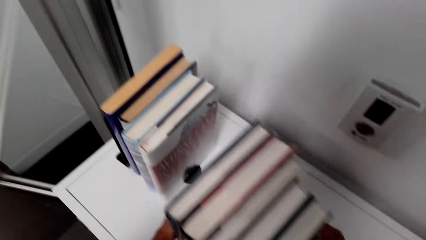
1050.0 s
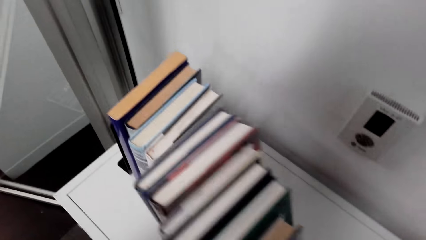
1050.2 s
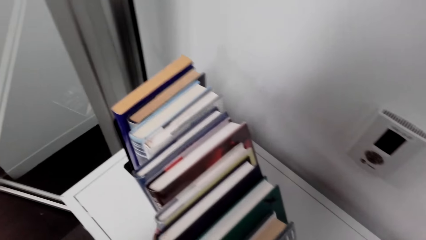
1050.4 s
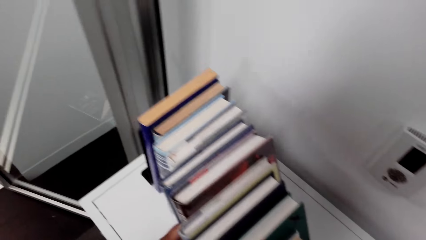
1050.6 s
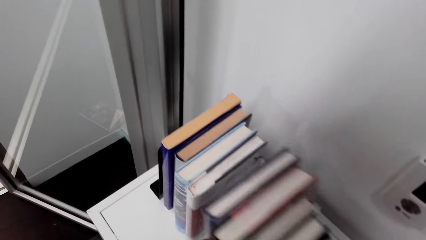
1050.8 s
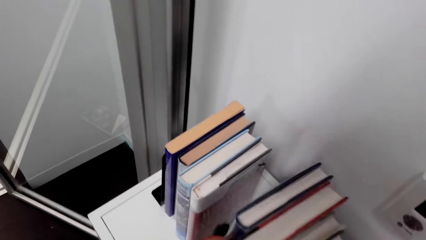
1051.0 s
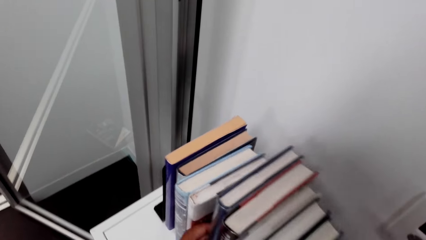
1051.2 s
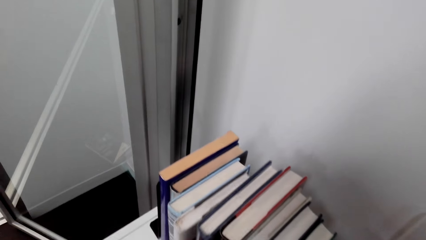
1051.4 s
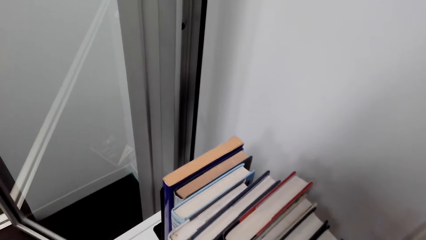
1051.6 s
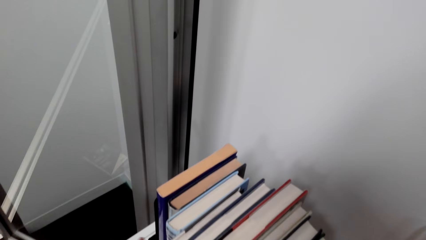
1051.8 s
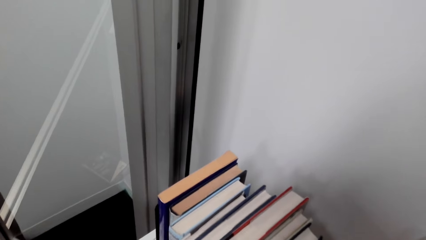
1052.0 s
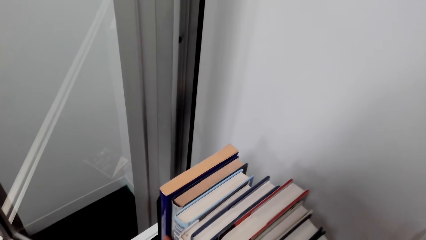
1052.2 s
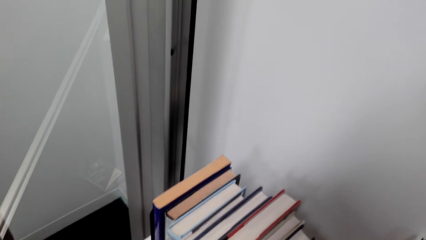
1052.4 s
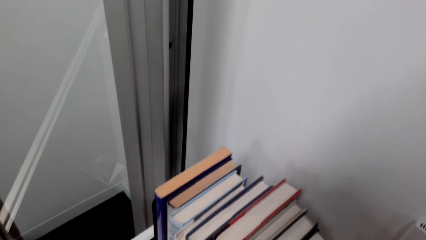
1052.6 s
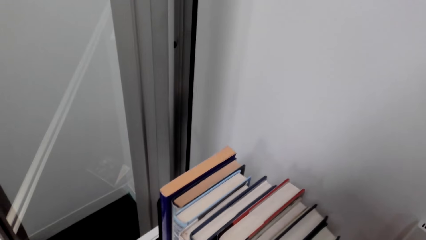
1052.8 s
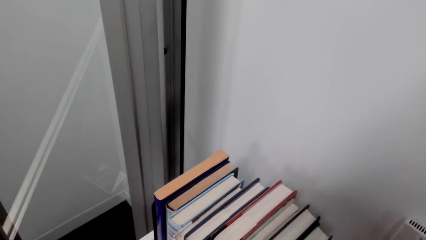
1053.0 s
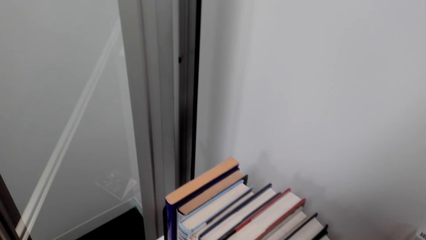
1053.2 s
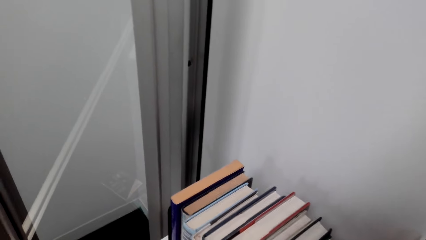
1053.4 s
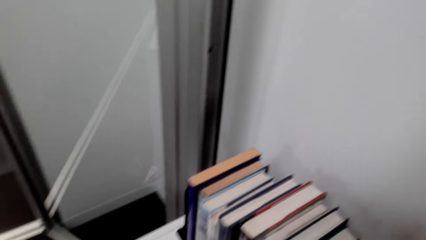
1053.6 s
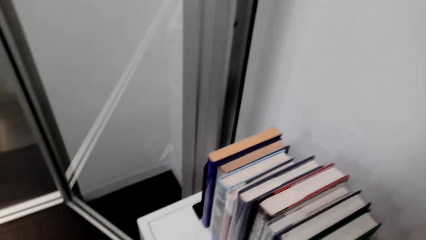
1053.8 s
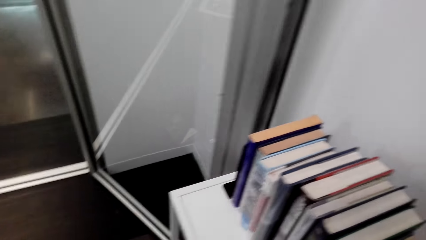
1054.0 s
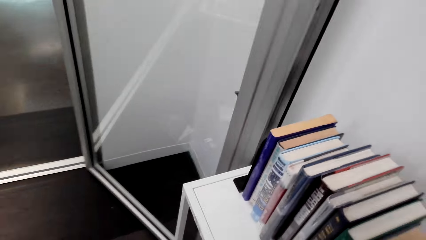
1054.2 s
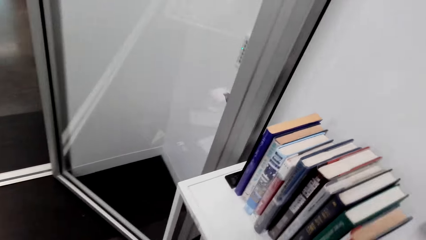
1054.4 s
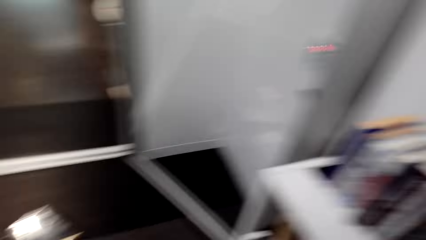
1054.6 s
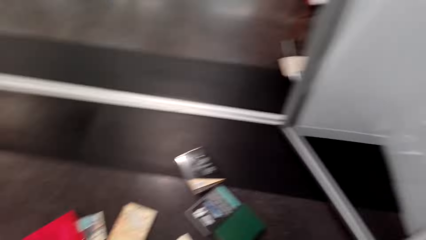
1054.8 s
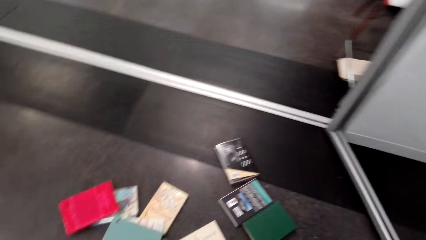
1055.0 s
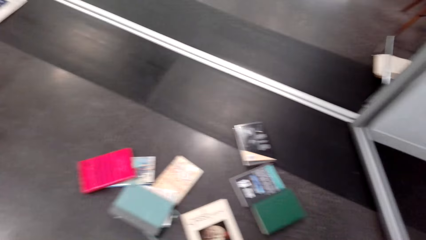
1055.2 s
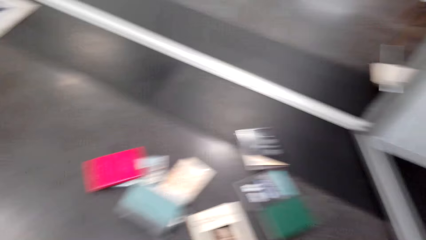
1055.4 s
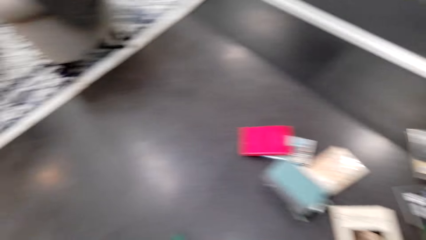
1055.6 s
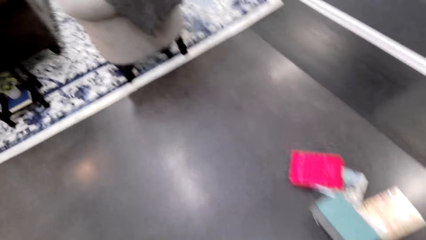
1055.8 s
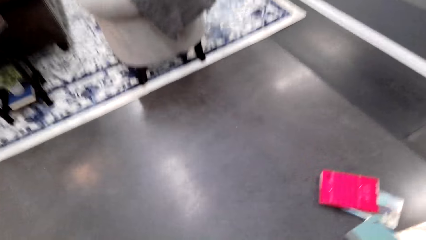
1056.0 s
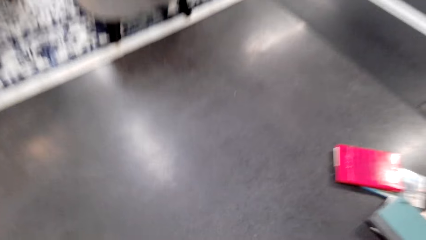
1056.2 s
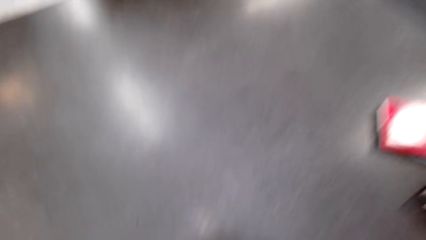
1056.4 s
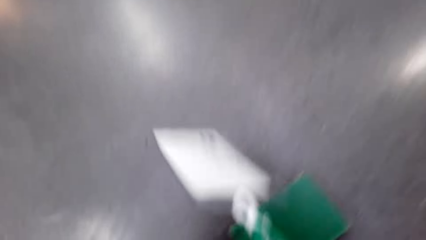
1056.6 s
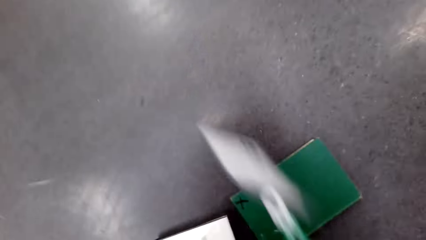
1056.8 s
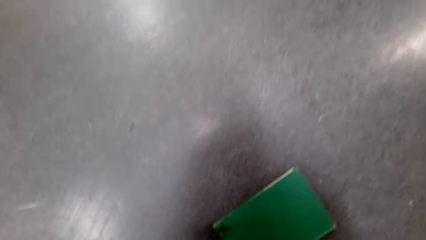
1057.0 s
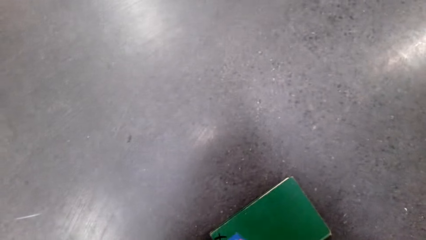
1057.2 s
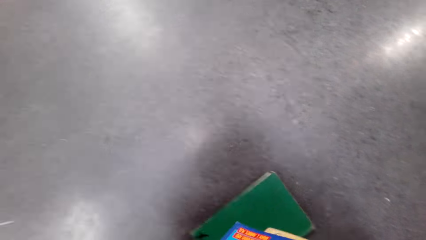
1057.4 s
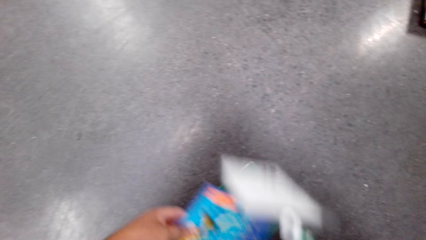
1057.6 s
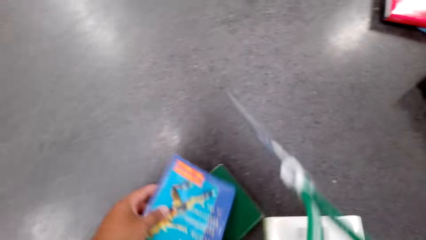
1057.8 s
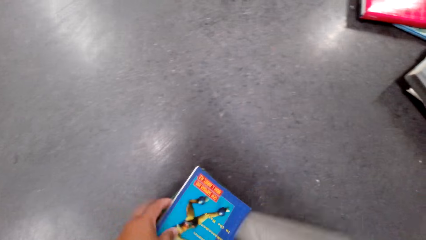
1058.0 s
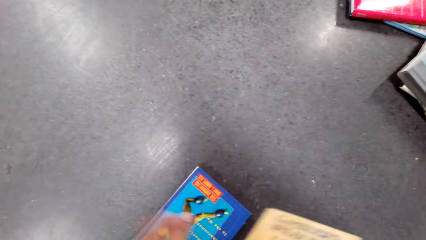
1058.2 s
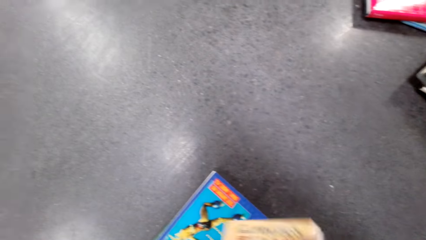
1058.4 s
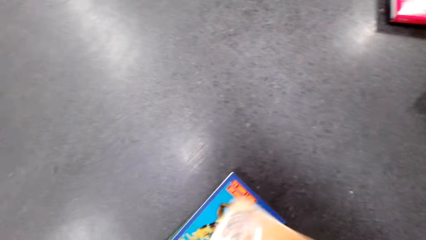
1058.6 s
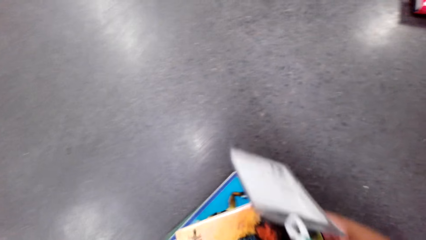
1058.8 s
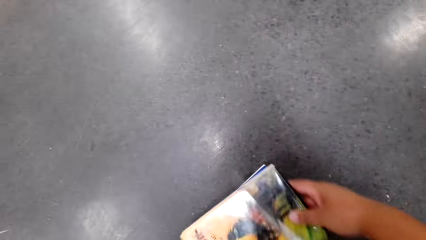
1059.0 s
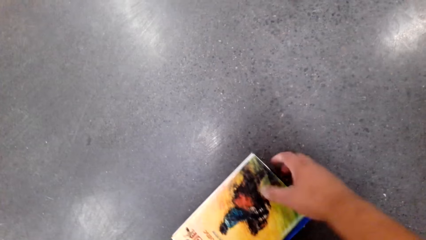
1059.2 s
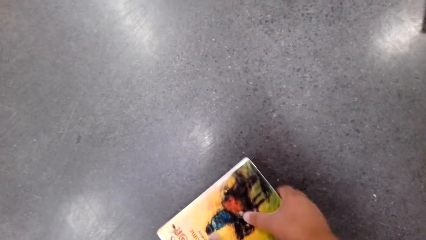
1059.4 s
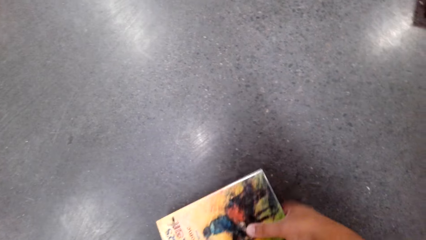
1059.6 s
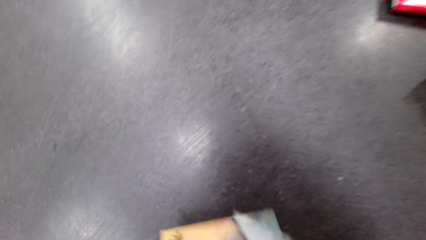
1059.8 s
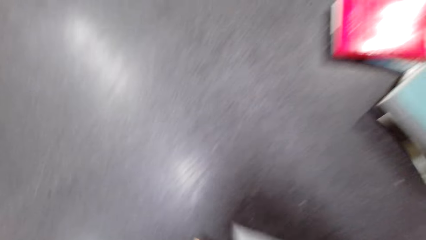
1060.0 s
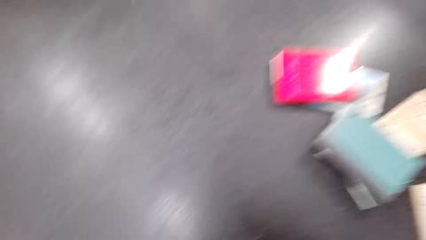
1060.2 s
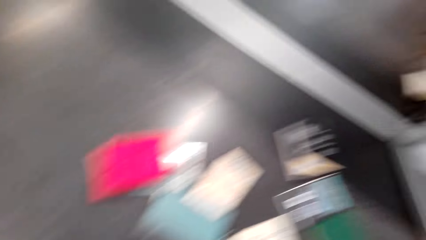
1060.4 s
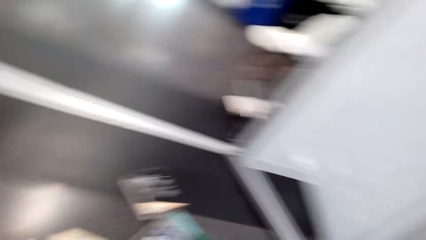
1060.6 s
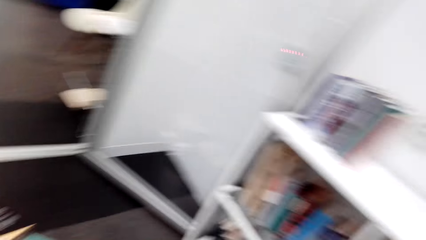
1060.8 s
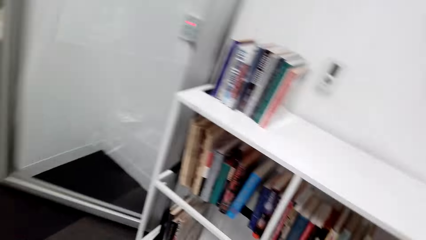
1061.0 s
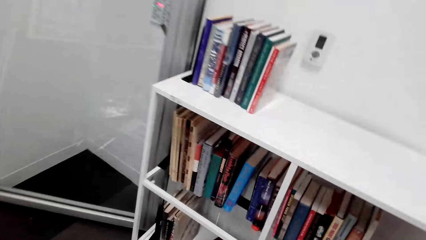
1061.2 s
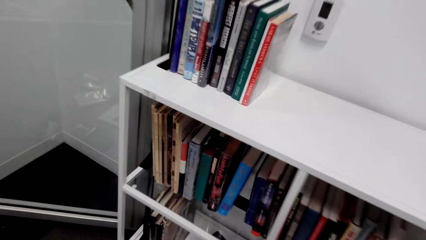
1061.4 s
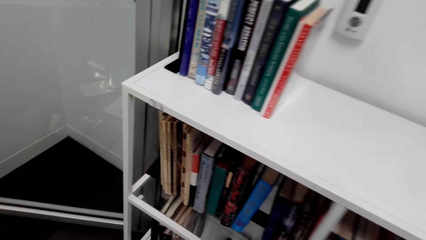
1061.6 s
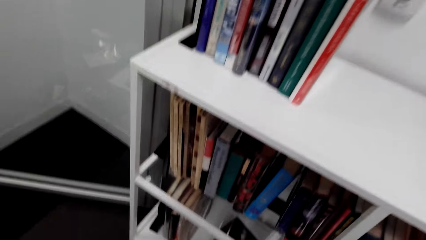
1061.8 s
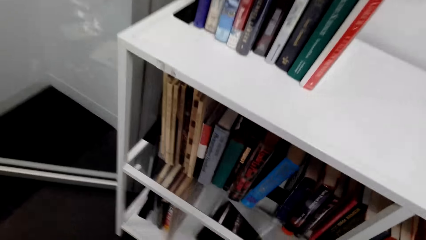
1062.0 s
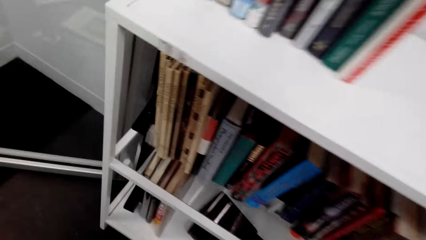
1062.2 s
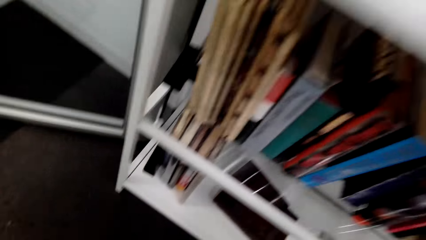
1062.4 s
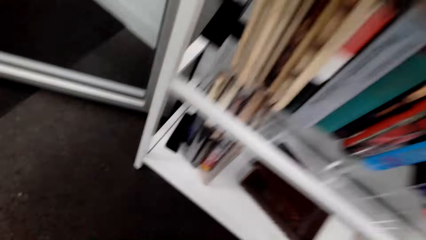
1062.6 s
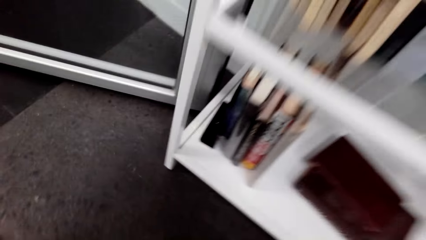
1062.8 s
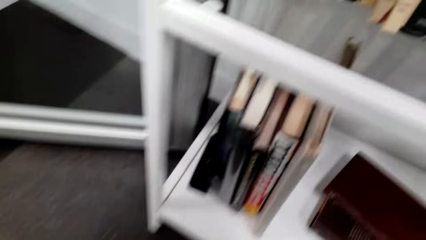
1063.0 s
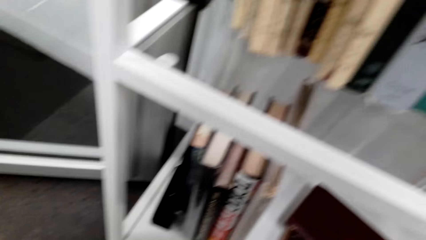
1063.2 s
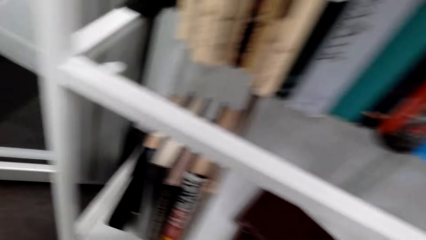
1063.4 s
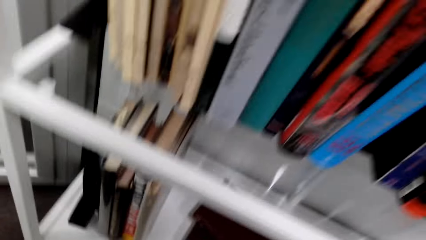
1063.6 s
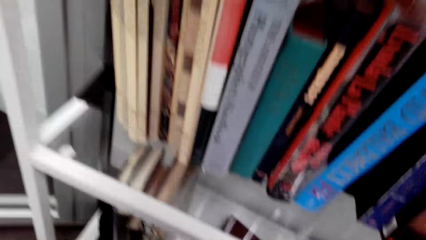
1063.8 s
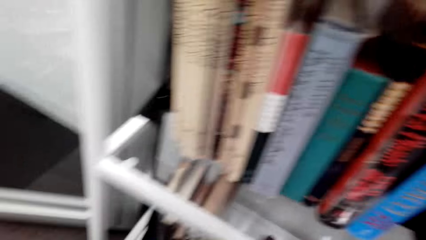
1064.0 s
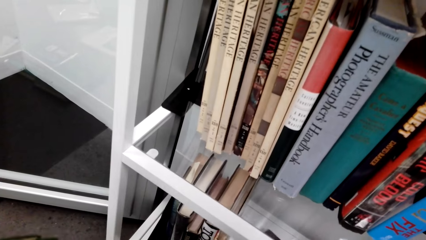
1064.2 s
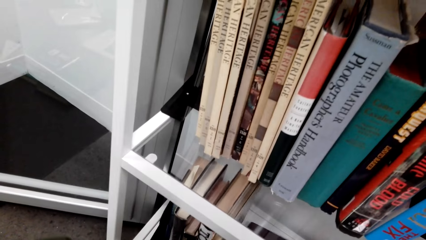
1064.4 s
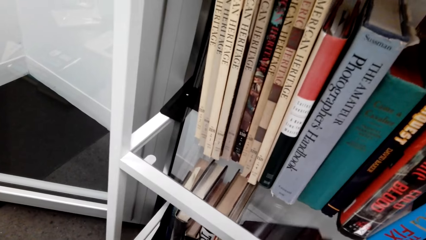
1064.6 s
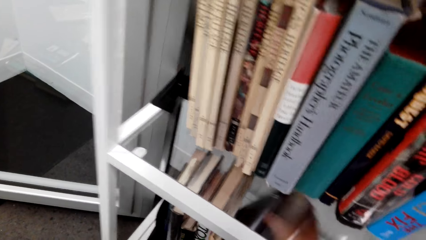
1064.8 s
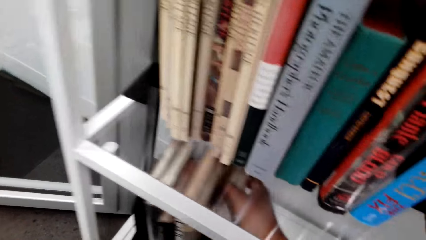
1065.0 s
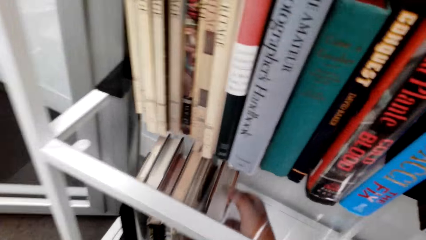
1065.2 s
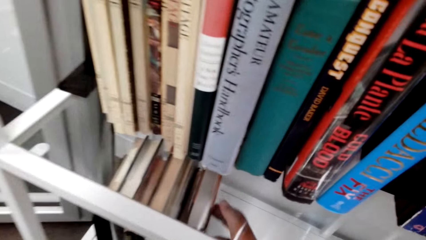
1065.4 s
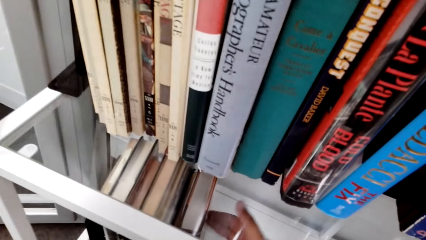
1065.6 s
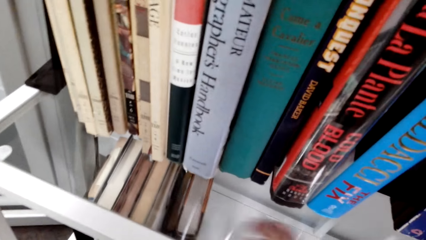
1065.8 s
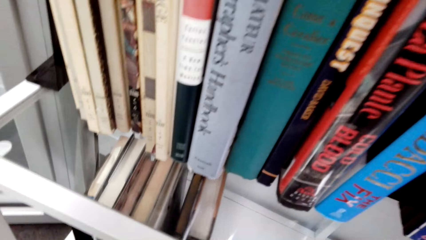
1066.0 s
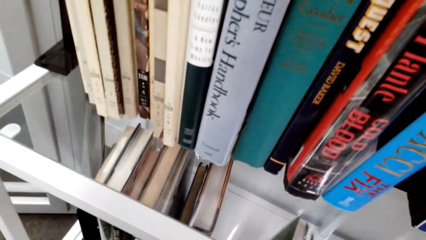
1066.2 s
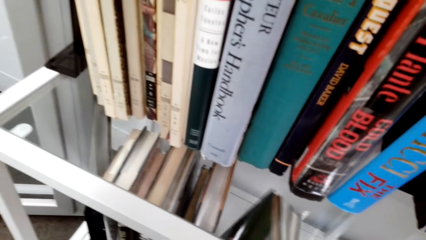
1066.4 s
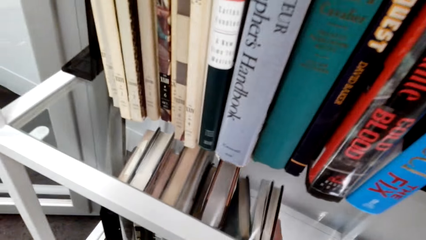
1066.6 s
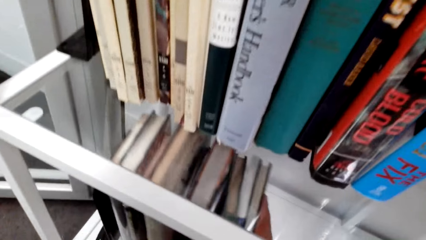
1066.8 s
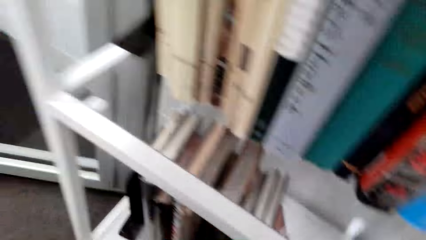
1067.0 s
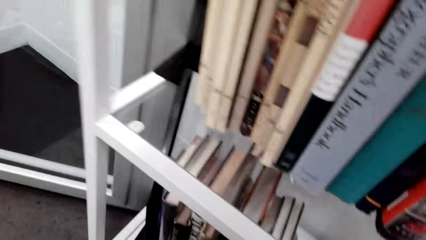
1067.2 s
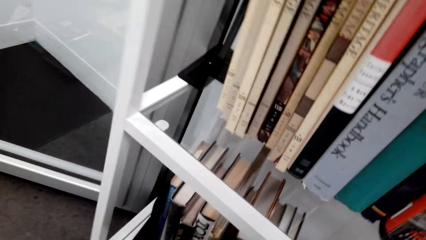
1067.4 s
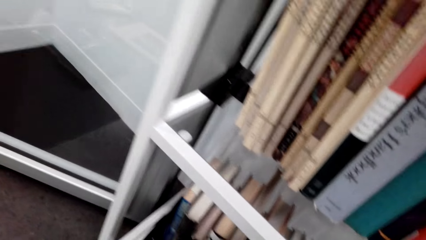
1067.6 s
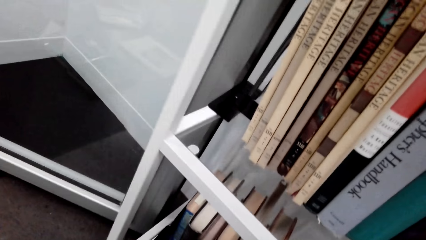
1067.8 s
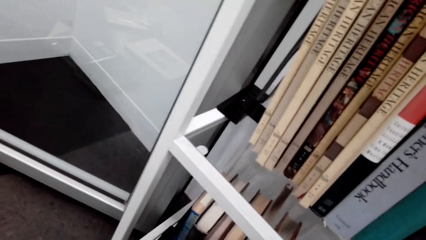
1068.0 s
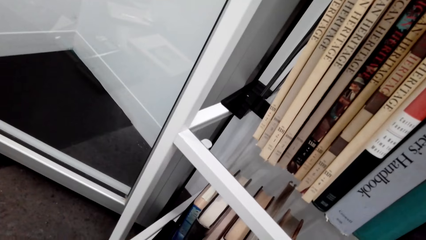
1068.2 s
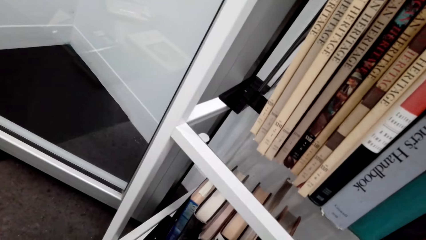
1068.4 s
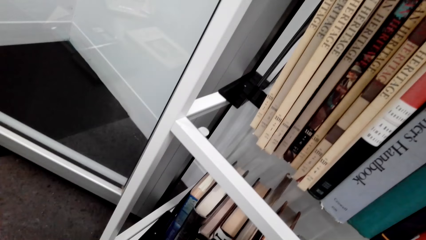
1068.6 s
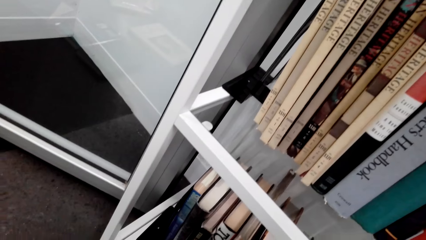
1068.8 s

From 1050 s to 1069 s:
The camera wearer arranges books on top of the shelf. They pick books from the floor. They arrange the books on the shelf.
